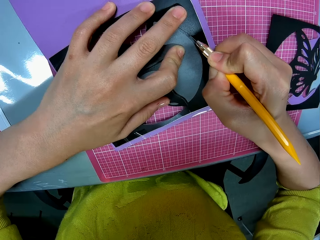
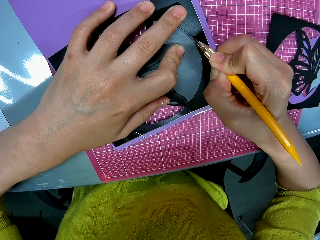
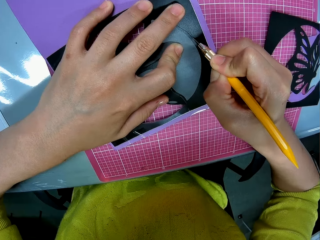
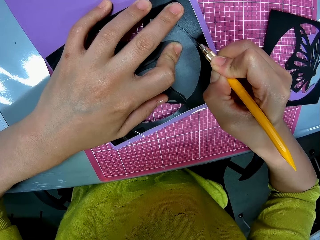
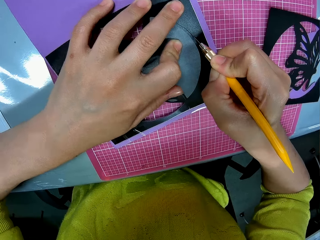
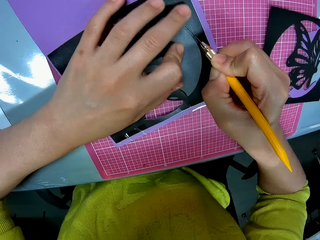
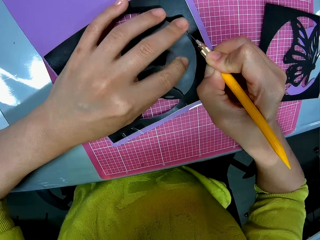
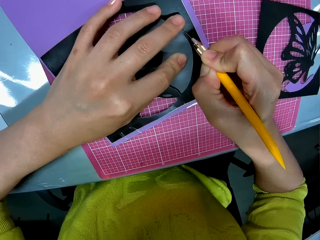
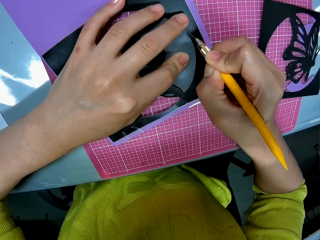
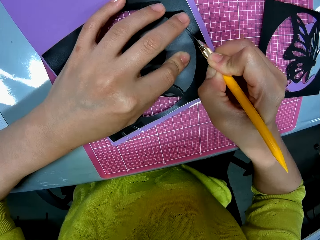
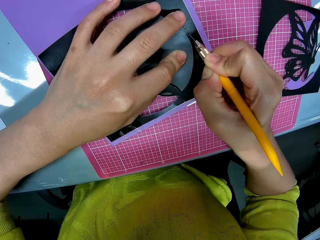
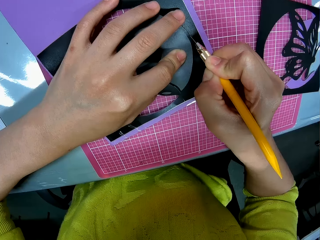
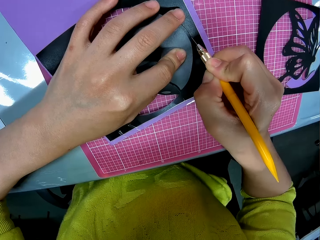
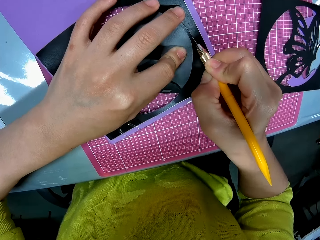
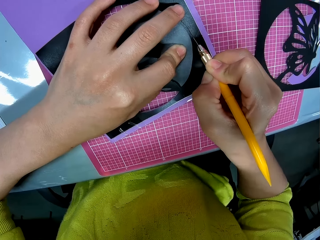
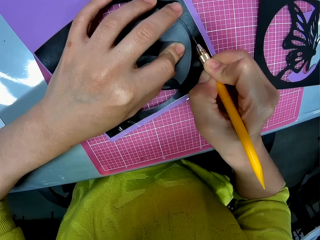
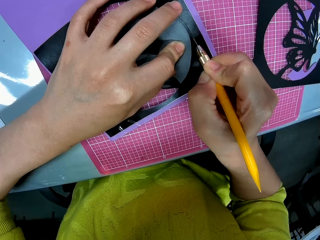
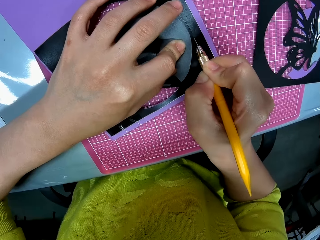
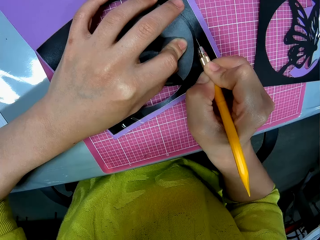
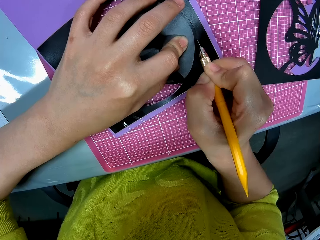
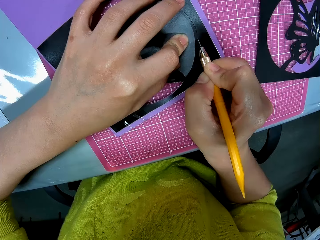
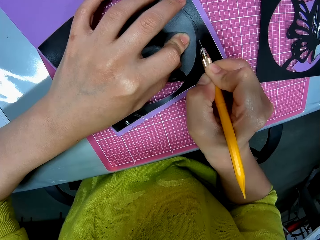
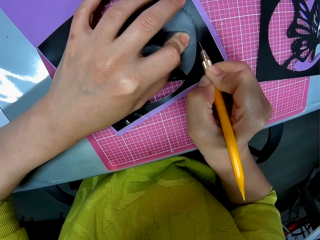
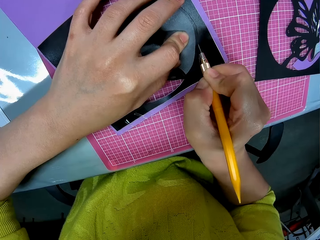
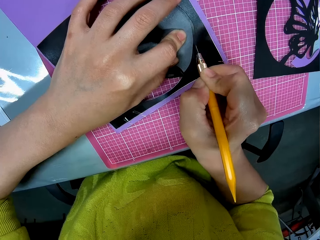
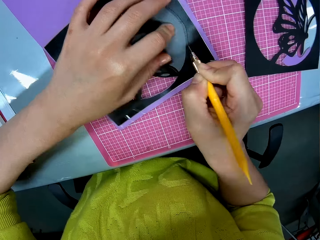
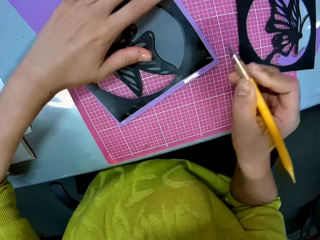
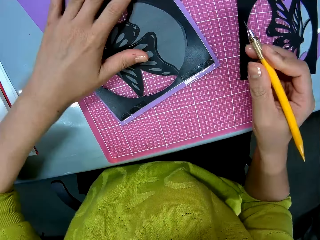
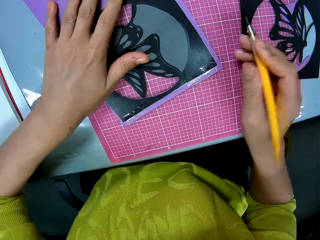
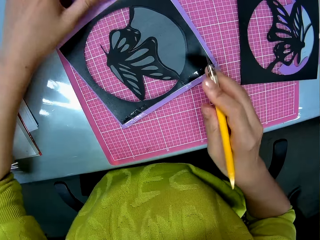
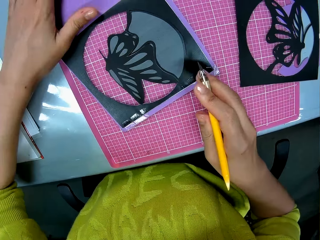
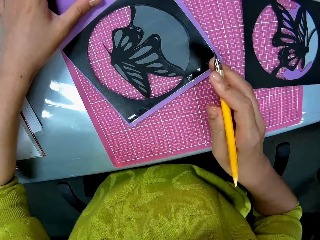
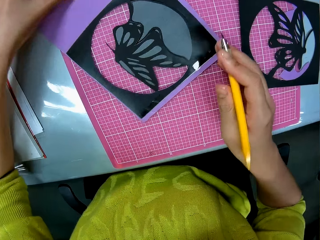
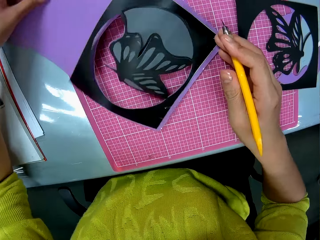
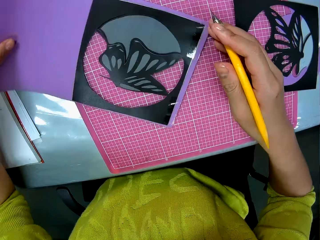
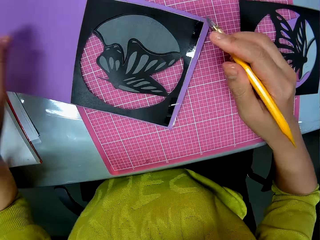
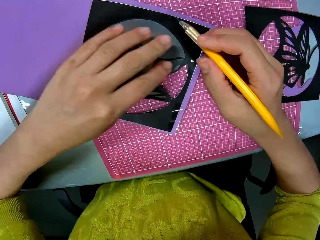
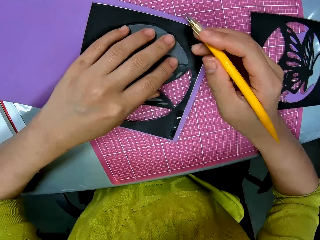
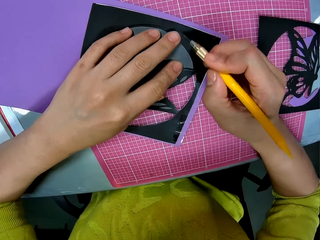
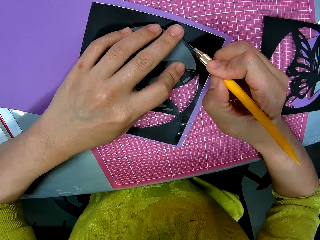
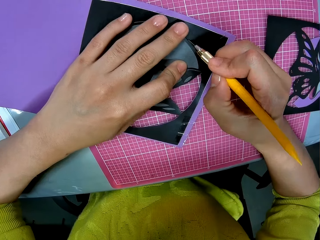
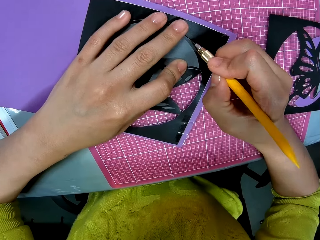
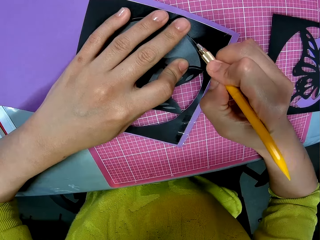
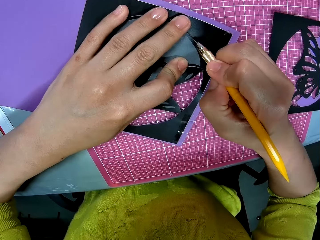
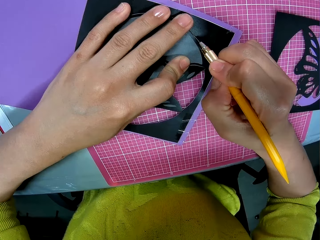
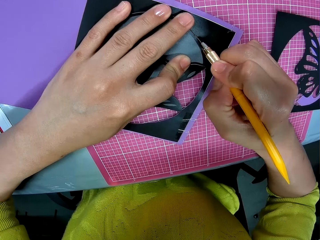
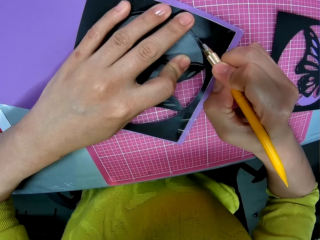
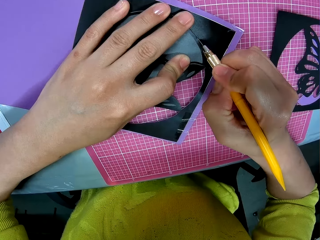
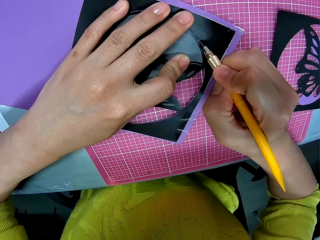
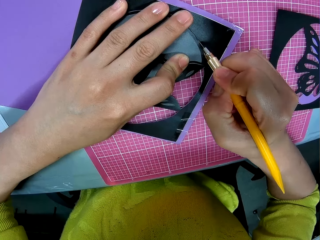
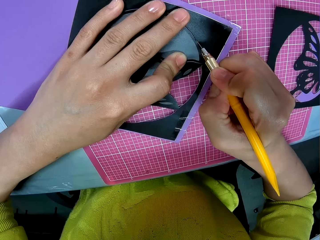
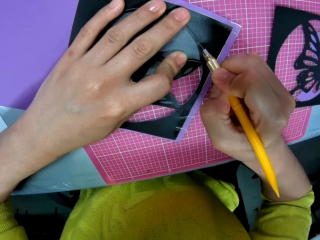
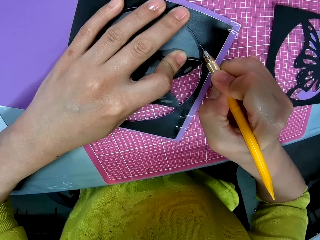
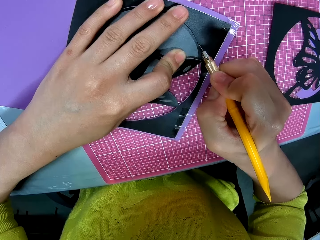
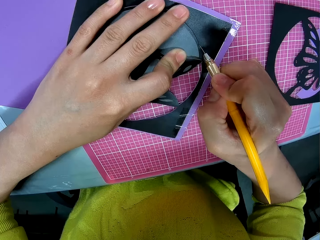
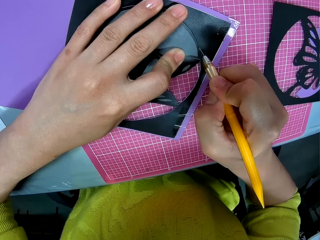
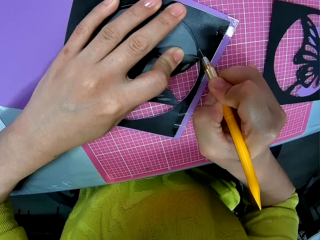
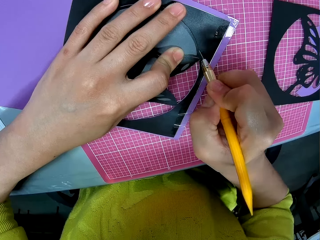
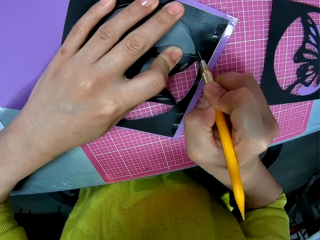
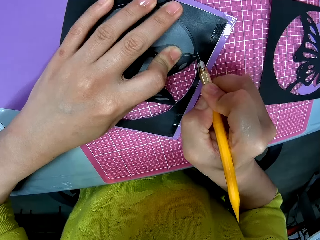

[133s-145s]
The camera wearer moves the craft paper on the table with her hands. She cuts out the butterfly shape from the craft paper with the blade.

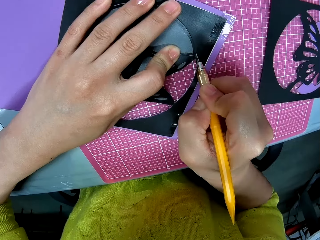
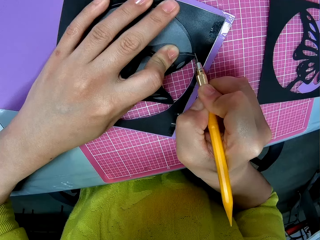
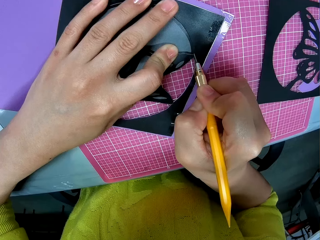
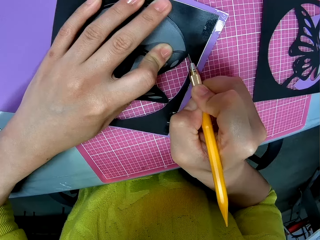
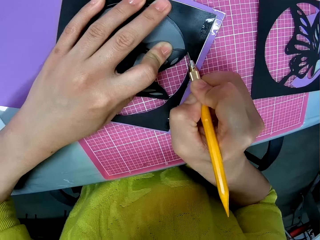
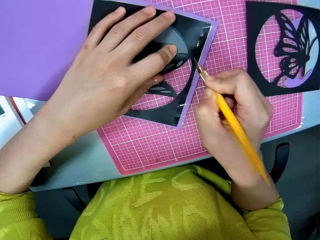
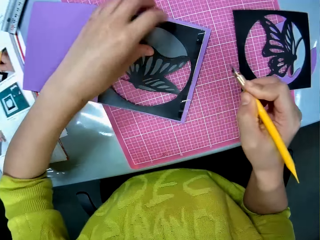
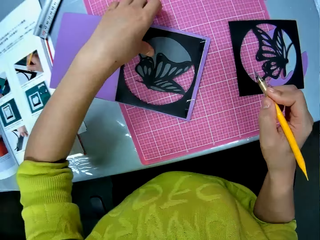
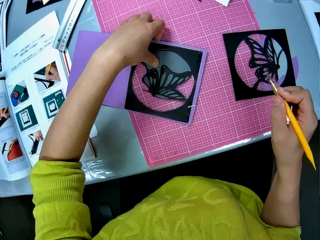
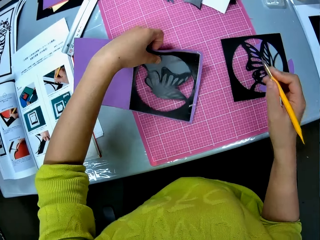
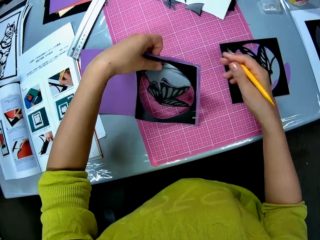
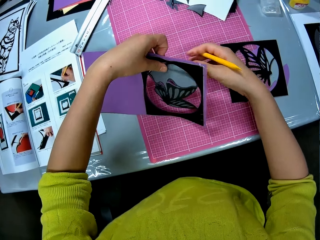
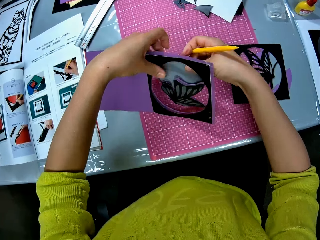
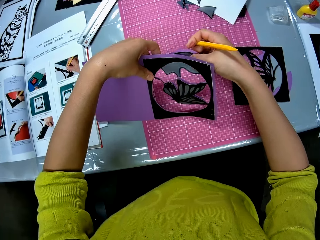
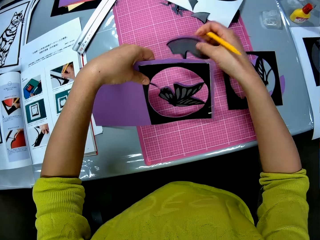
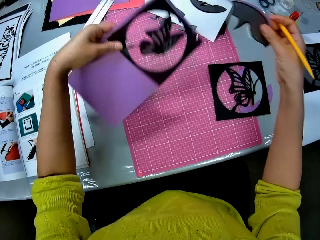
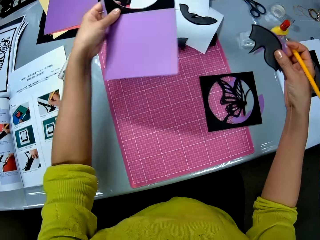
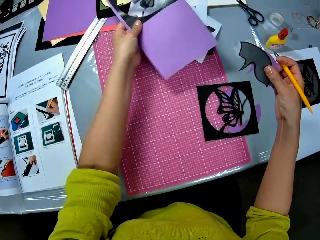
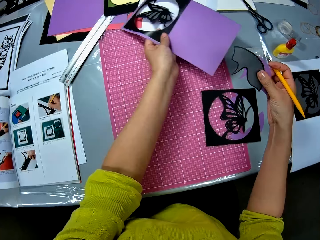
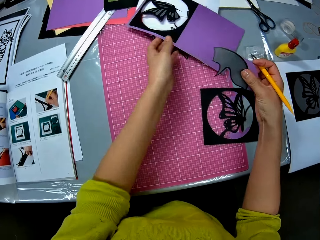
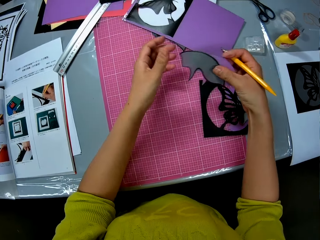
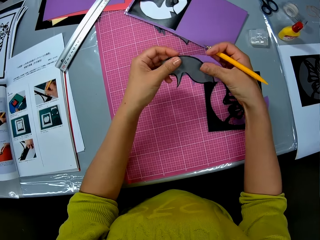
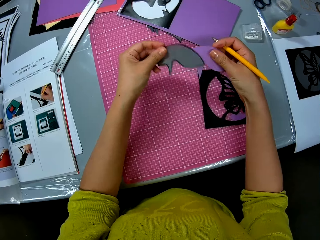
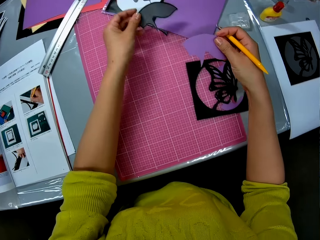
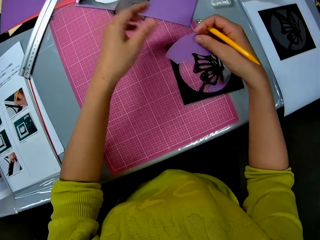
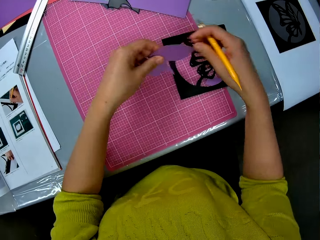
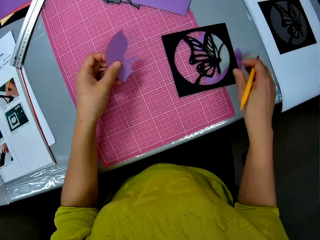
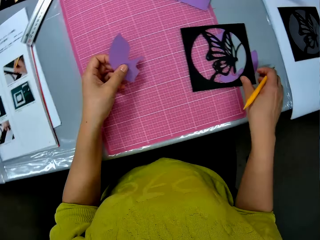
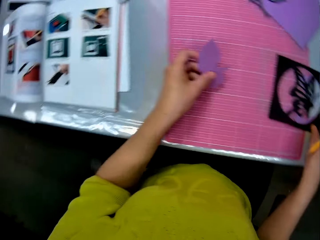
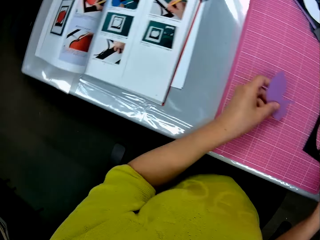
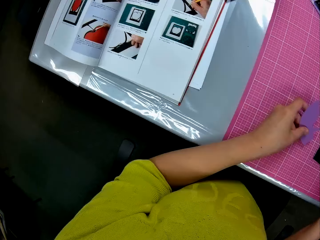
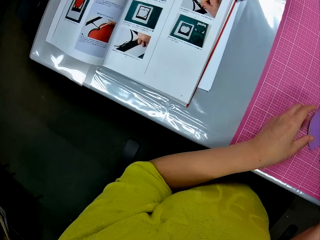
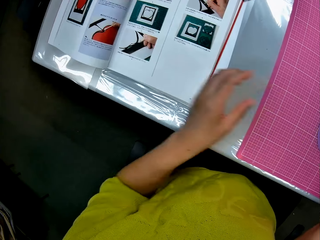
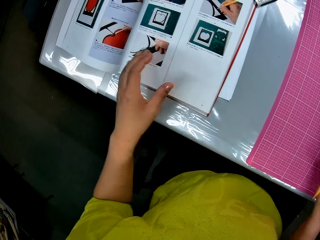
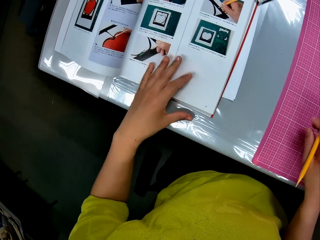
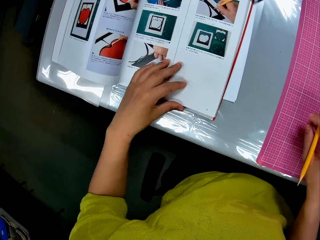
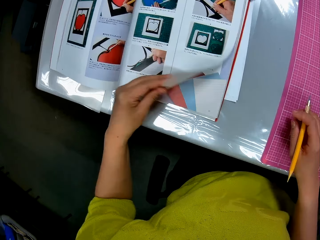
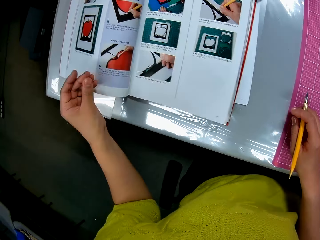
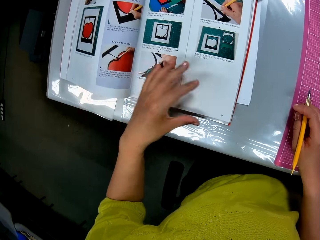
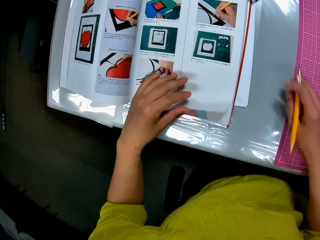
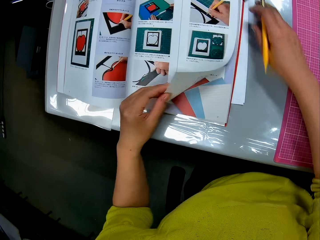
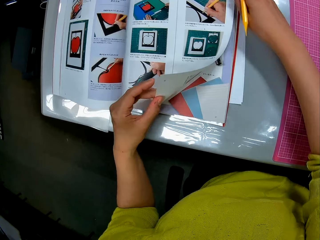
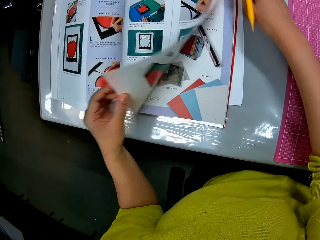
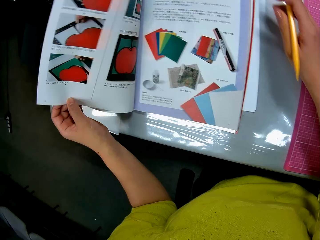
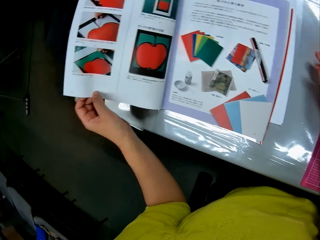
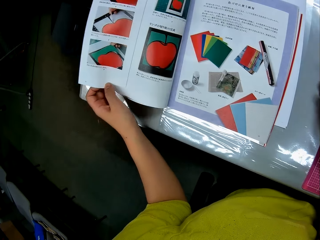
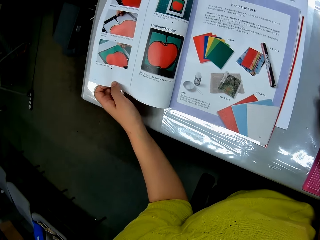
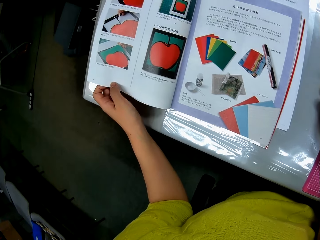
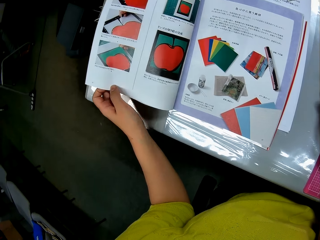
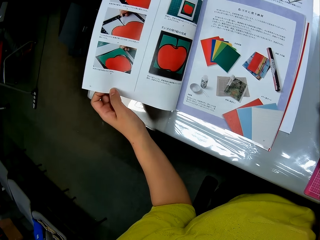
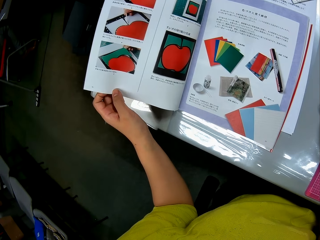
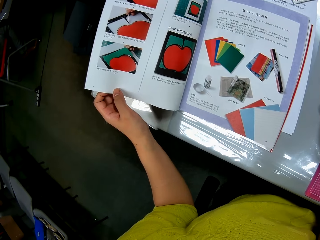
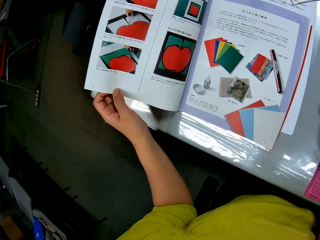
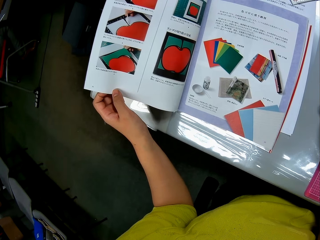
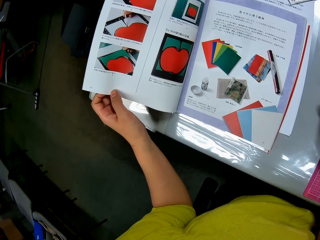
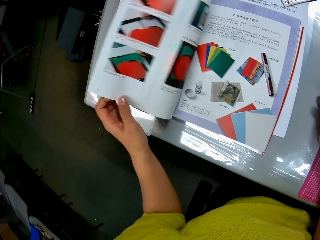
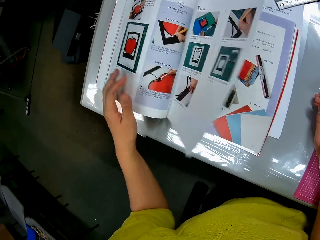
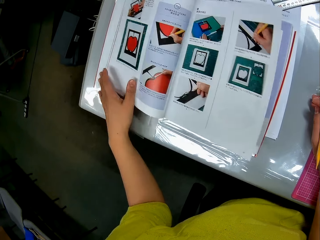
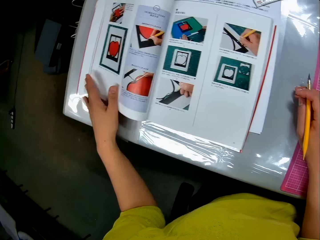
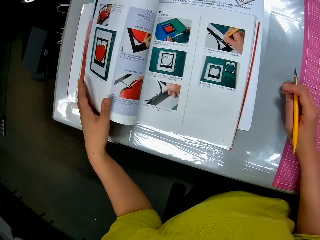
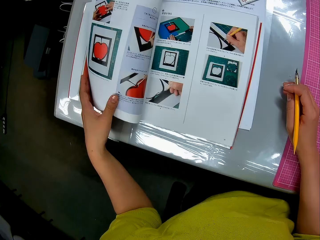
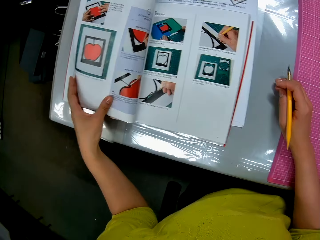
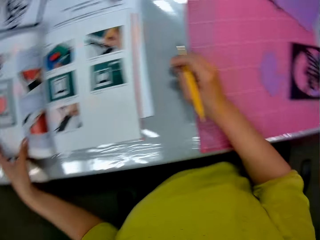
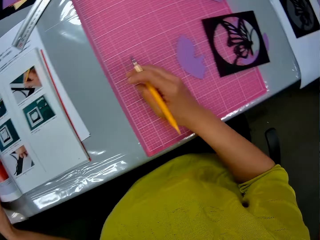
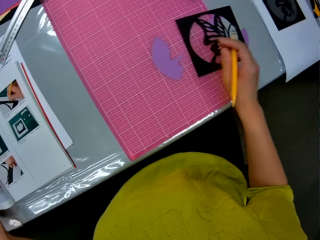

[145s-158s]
The camera wearer adjusts the card stock paper. She lifts up the craft paper from the table with her left hand. She removes pieces of craft paper with her right hand. She drops the craft paper on a white surface on the table with her left hand. She separates the pieces of craft paper. She drops one piece of craft paper on the table. She drops the other piece of craft paper on the table. She turns the page of an instruction manual. She studies the instruction manual. She turns over the page of the instruction manual.
